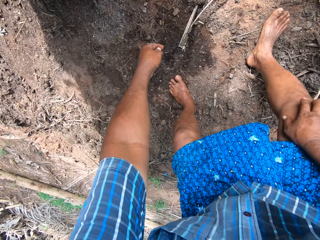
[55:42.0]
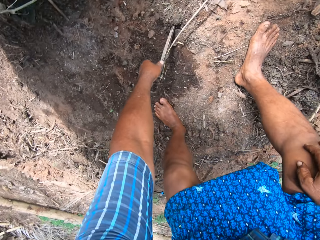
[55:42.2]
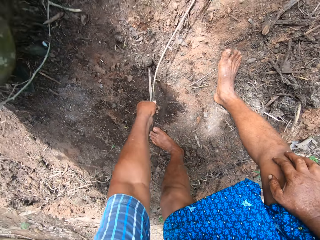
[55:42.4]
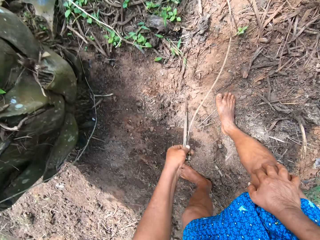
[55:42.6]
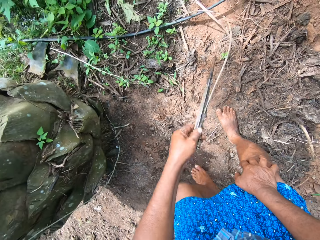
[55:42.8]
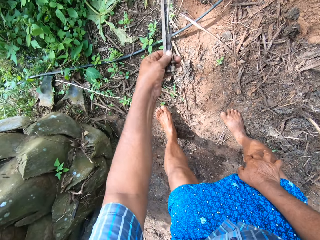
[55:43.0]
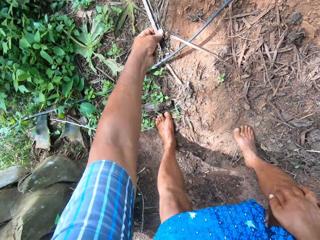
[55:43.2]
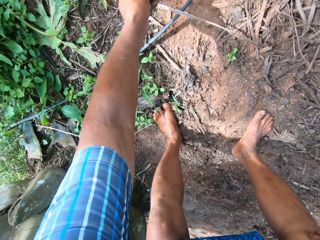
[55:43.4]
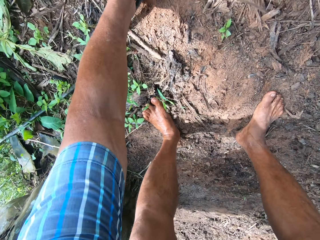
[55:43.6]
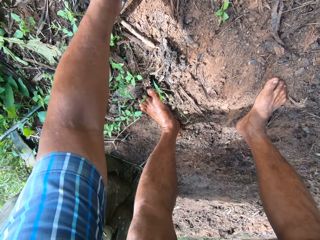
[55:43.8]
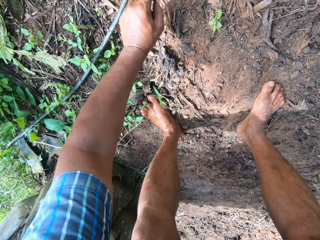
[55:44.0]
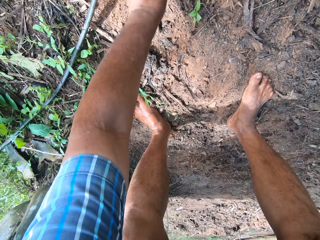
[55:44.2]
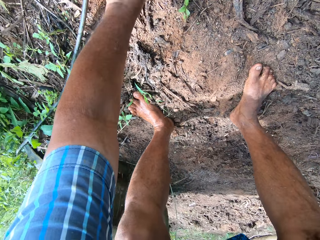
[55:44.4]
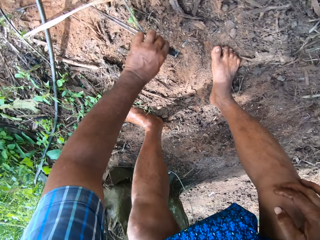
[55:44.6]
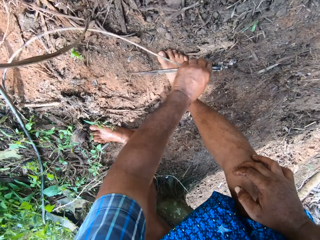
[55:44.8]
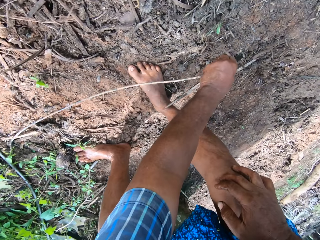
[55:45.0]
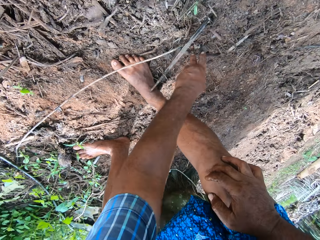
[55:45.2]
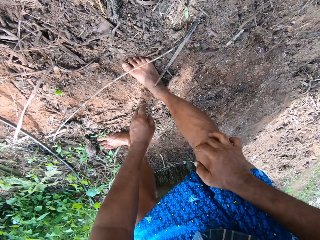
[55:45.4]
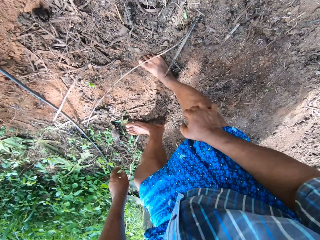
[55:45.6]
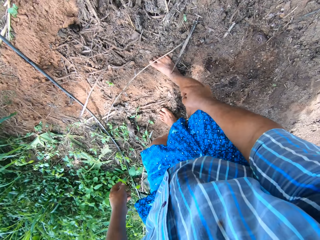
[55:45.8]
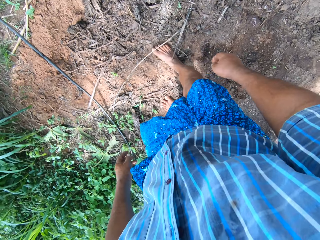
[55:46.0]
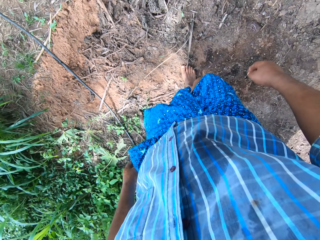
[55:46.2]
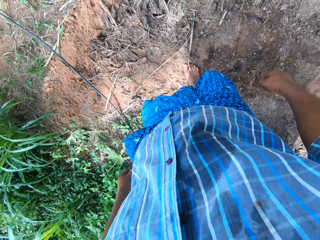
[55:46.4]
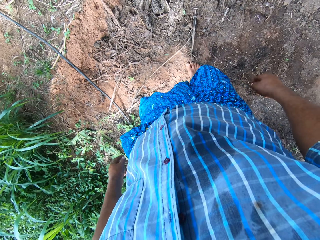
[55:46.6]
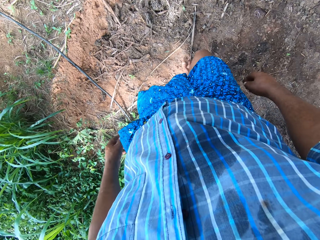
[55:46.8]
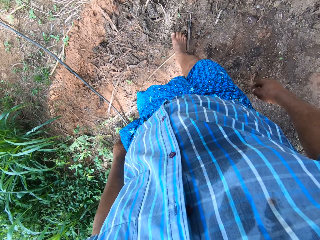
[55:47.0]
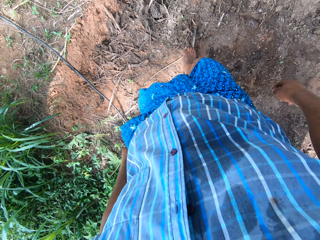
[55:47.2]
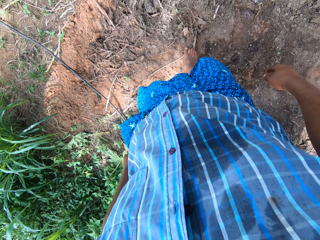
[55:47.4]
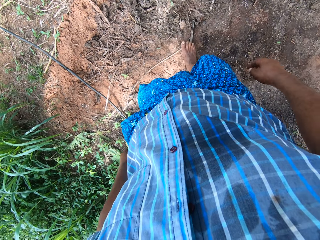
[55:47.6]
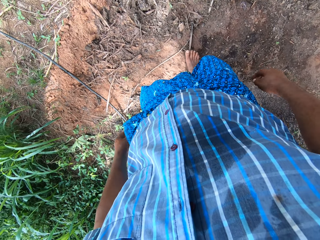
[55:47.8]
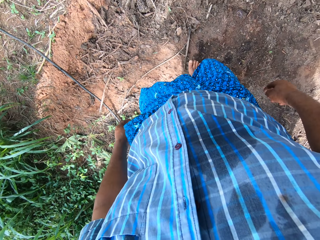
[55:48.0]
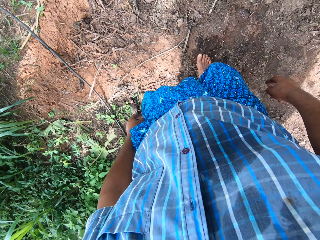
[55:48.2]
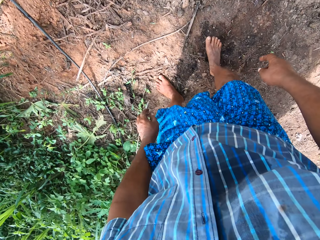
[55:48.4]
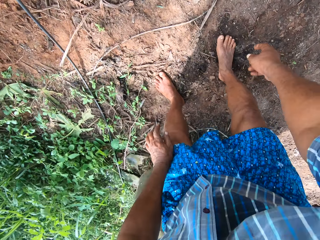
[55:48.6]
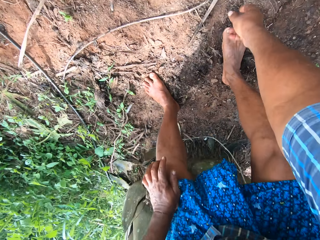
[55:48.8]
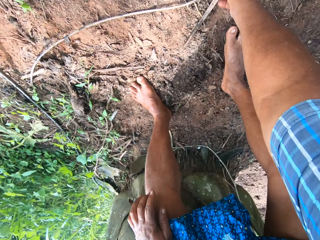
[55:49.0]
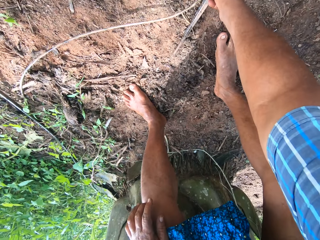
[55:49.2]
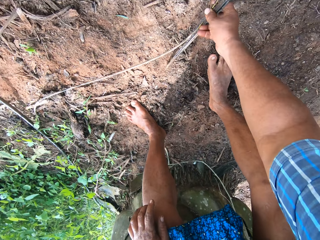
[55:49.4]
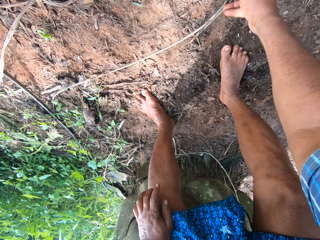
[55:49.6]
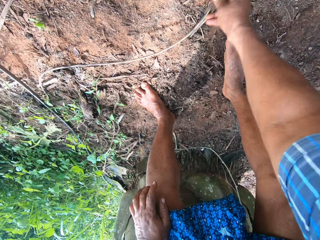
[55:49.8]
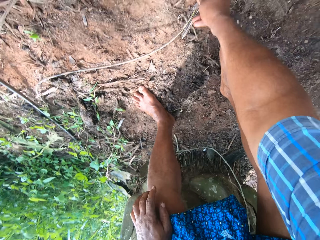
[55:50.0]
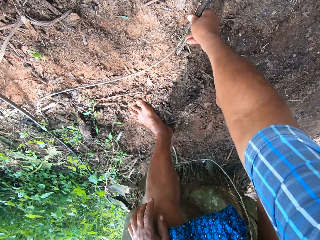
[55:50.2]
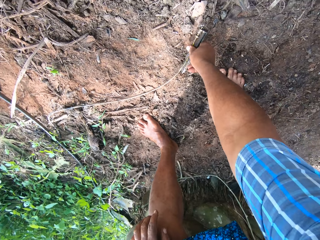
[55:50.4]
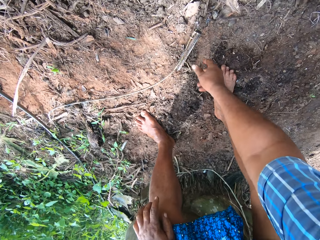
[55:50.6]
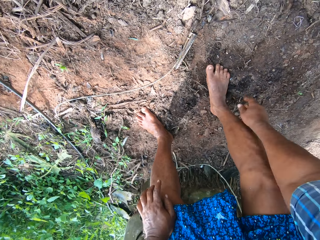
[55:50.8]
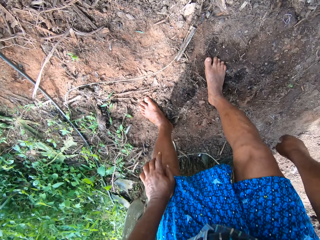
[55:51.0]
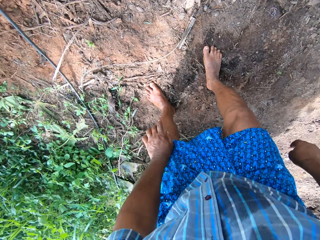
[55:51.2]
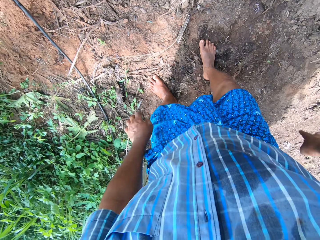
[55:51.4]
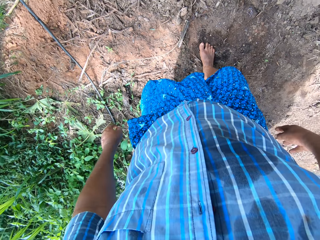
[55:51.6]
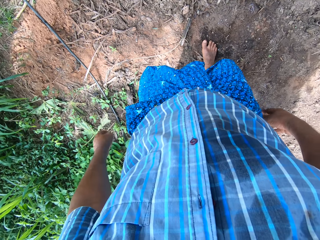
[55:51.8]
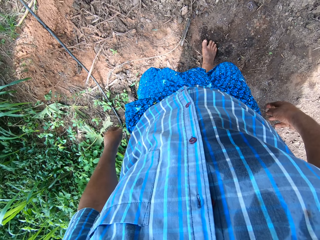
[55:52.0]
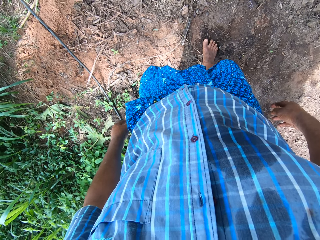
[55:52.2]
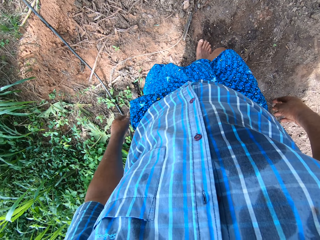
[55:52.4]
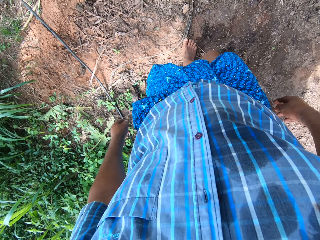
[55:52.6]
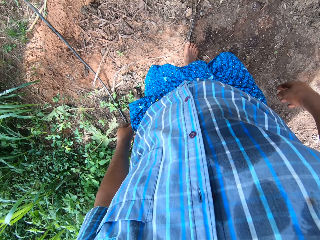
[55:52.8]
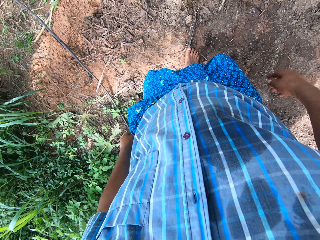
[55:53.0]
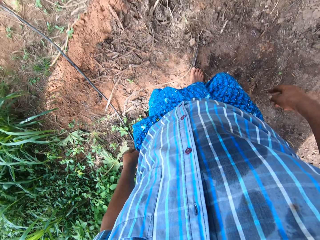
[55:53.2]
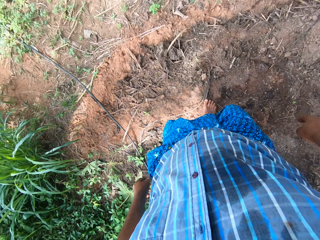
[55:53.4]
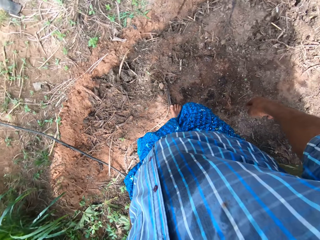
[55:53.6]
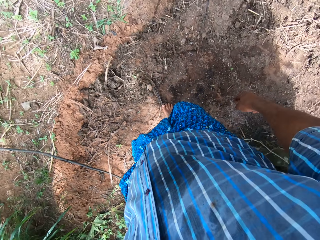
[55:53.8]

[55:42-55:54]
The camera wearer moves a wire with the left hand. They pick up a stick. They put down the stick. They move the wire with the right leg. They adjust the wire with the right hand. They pick up the sticks.

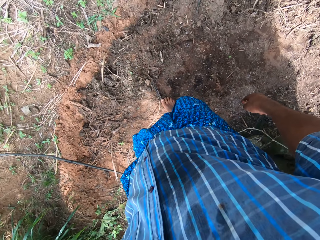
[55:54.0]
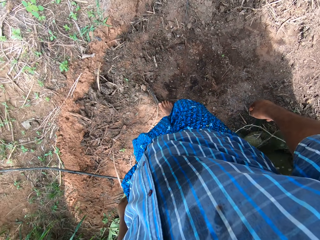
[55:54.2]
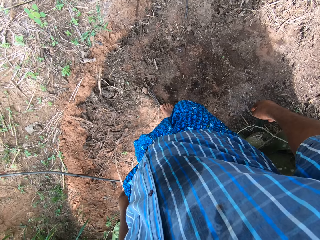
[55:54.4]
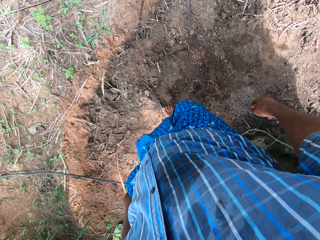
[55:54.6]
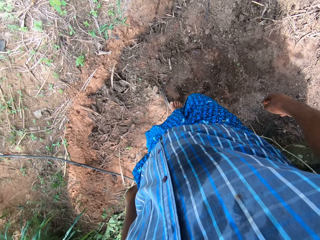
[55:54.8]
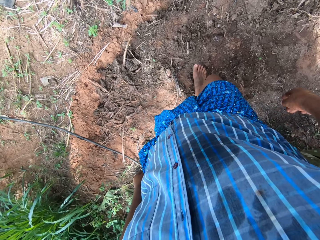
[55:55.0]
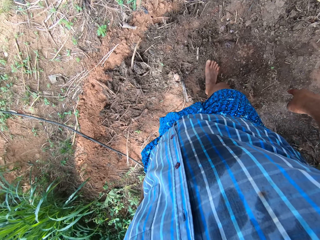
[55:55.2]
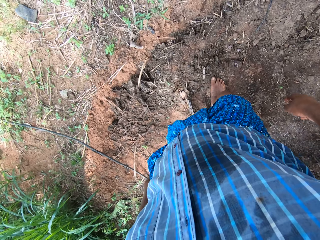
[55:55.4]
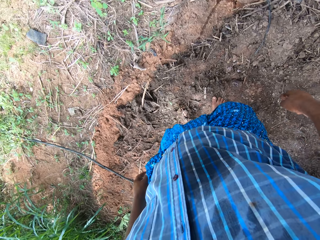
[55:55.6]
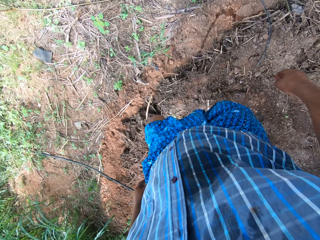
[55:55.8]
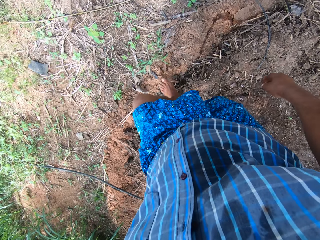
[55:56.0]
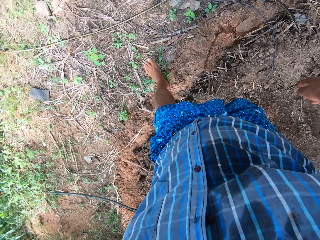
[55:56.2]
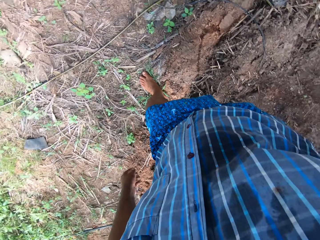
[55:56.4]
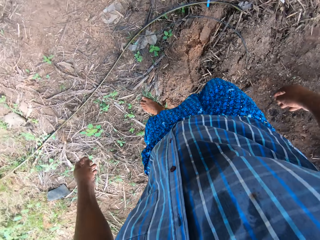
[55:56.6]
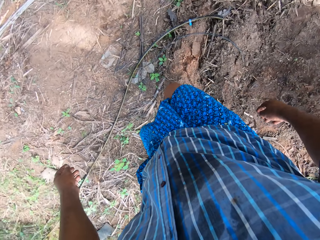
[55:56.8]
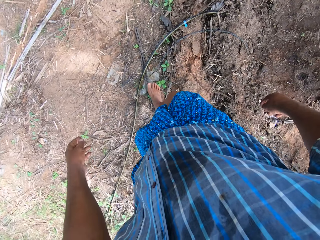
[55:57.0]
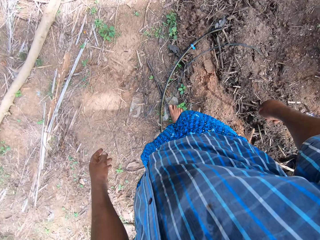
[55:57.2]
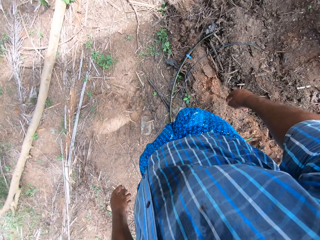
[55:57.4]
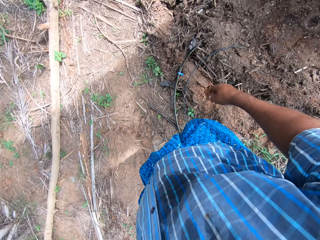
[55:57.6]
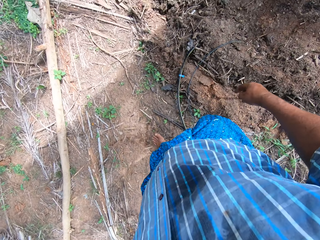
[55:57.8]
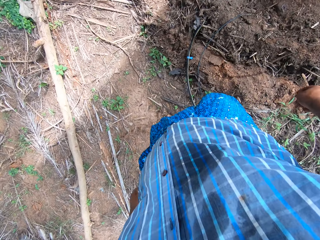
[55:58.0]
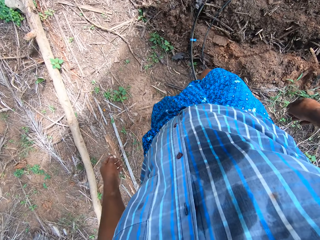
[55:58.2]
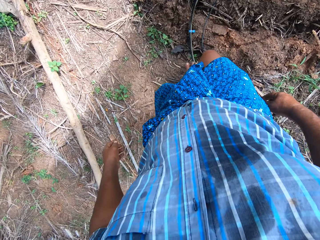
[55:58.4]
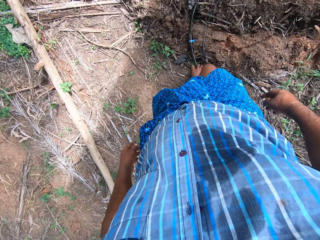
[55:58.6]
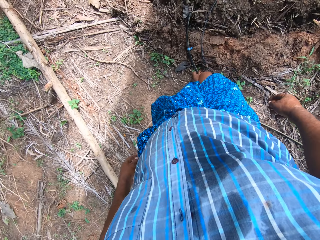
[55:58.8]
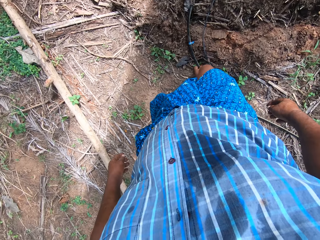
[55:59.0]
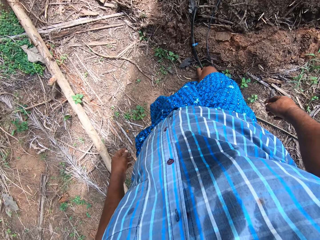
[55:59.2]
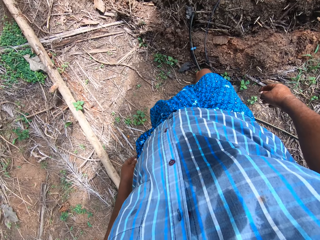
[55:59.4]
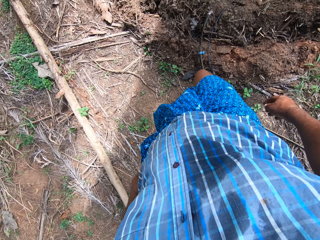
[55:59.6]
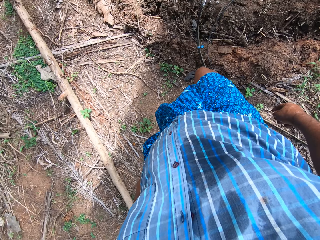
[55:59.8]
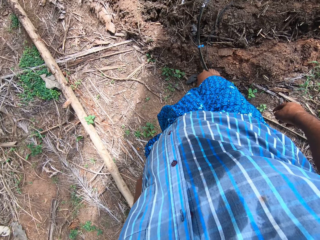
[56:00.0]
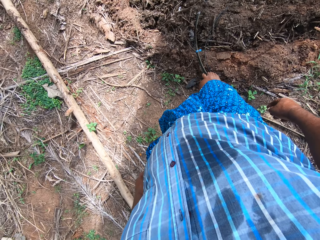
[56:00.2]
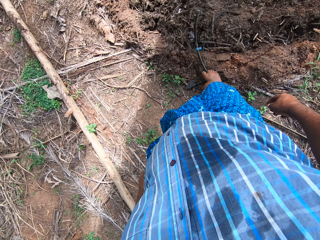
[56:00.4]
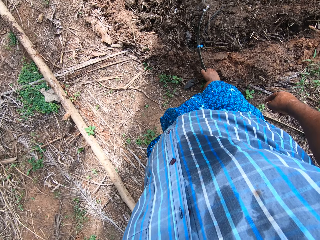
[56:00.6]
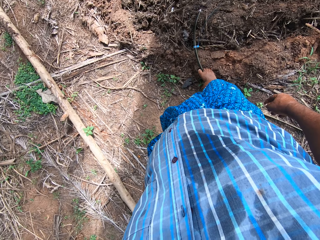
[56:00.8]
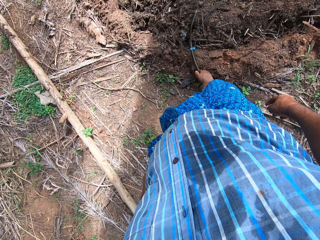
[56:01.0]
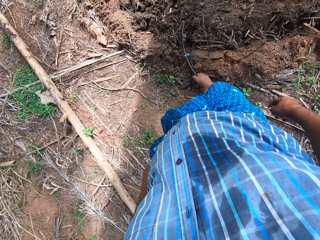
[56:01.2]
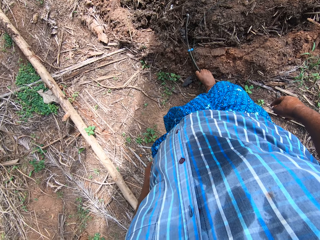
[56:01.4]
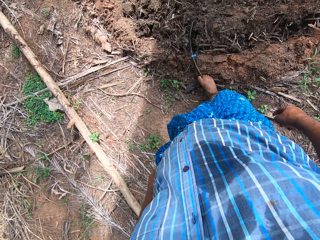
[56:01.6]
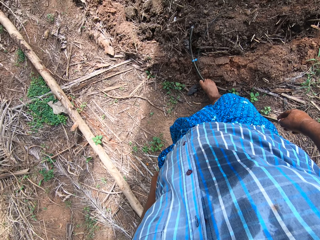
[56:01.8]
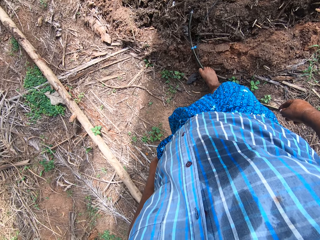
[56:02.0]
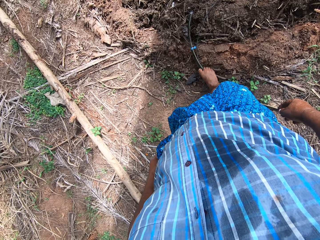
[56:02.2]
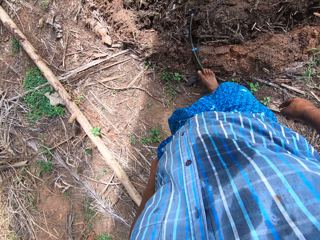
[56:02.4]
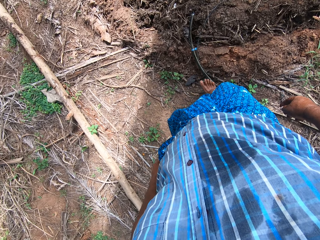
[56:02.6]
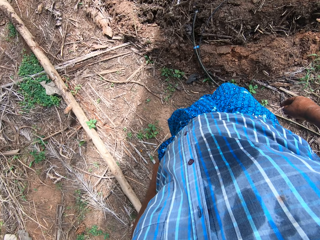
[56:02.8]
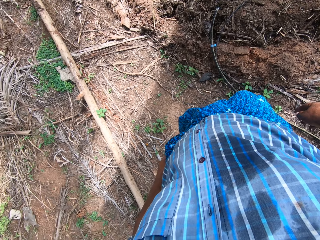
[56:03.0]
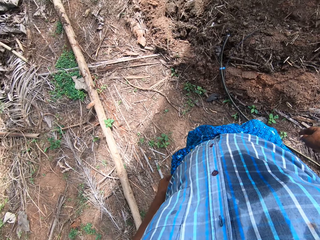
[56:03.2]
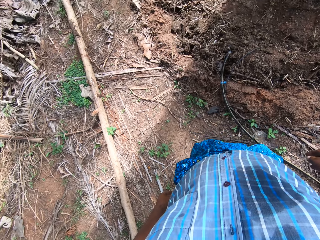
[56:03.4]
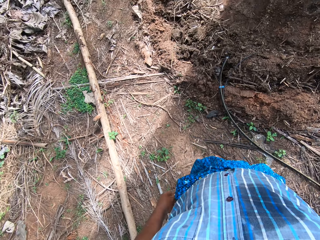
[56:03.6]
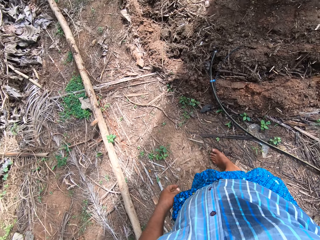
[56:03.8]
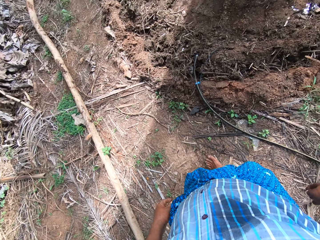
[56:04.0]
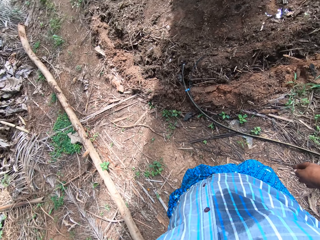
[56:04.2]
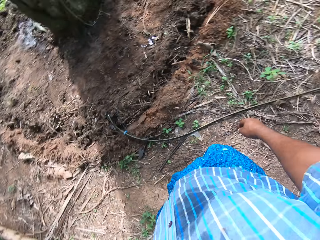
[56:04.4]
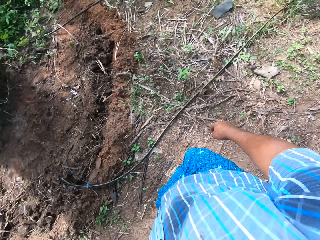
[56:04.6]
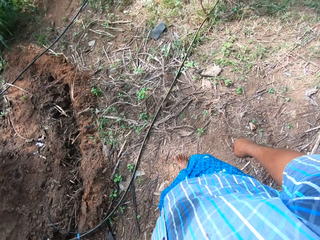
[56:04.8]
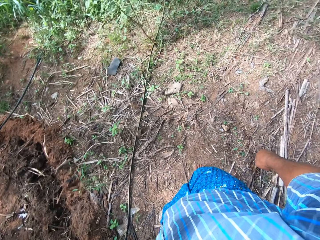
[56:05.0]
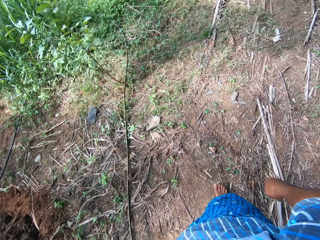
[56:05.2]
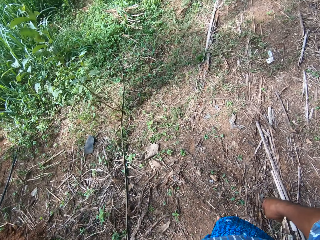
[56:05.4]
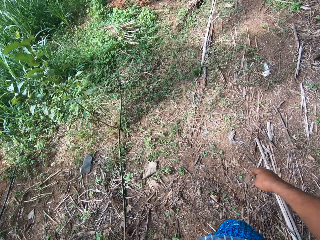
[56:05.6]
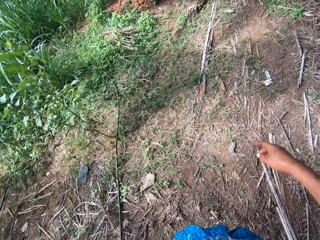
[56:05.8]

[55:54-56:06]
The camera wearer starts walking. They adjust the pipe with the right leg. They pick up the pipe with the leg. They walk forward. They turn around.
